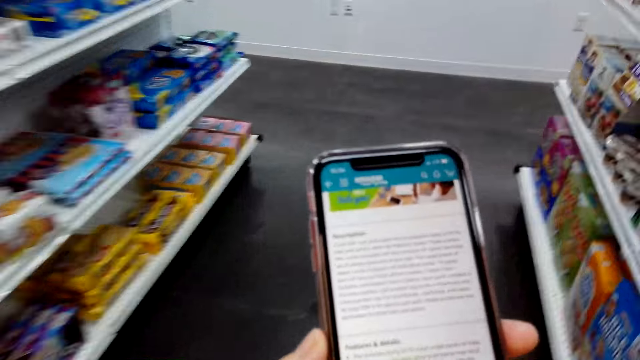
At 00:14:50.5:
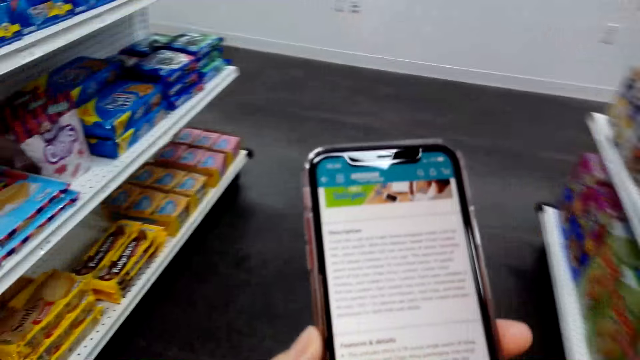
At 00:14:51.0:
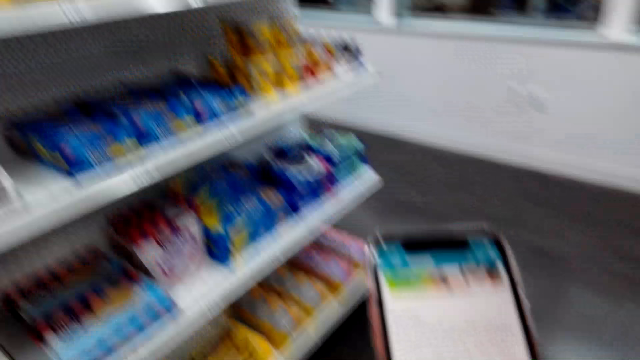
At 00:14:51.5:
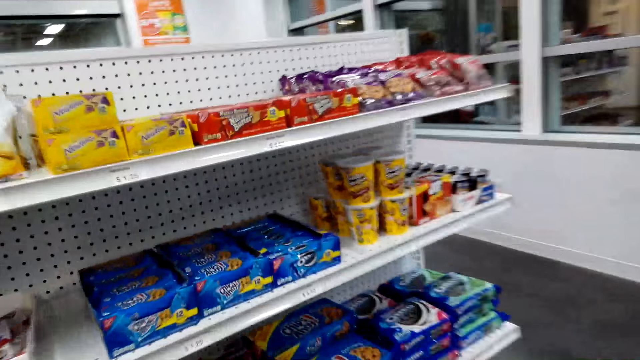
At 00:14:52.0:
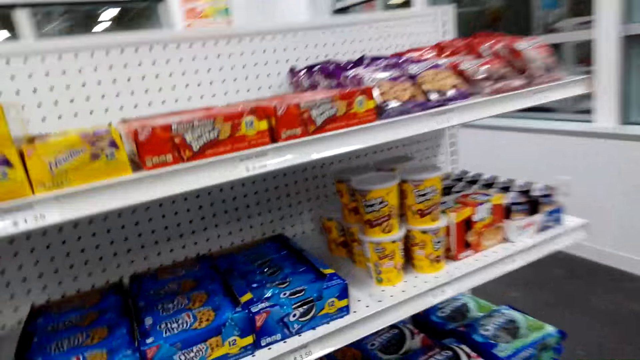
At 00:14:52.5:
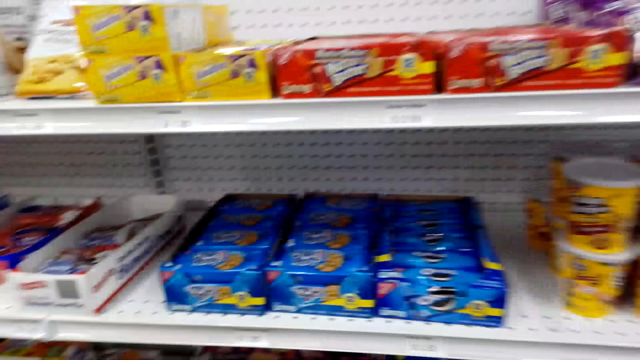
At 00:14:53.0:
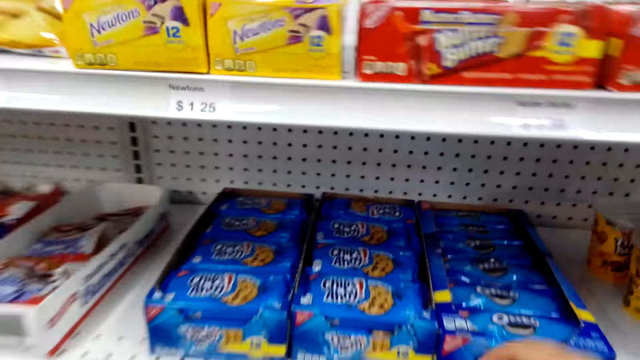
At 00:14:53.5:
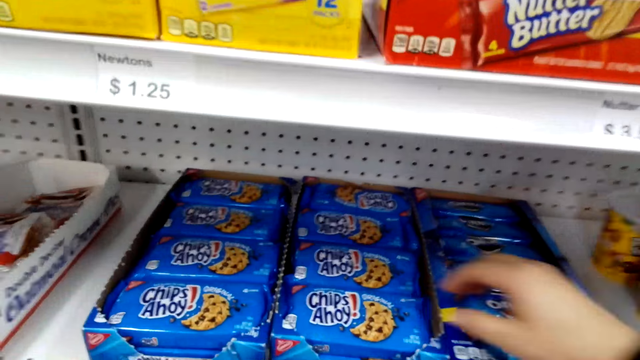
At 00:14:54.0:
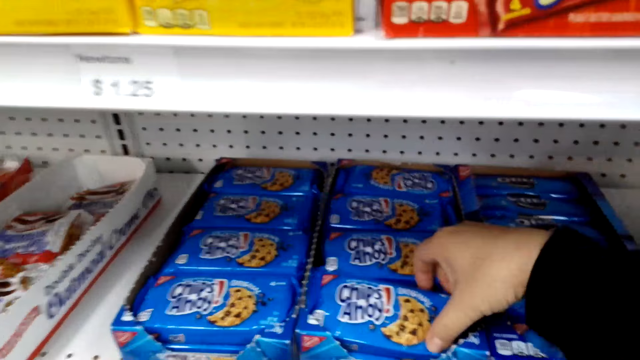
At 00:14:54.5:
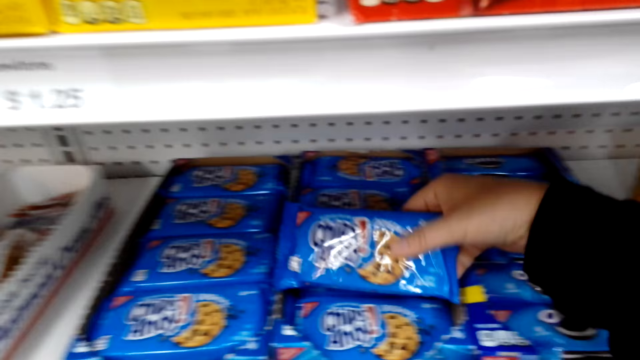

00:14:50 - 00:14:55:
The camera wearer walks at the supermarket. They pick Chips Ahoy from the shelf.

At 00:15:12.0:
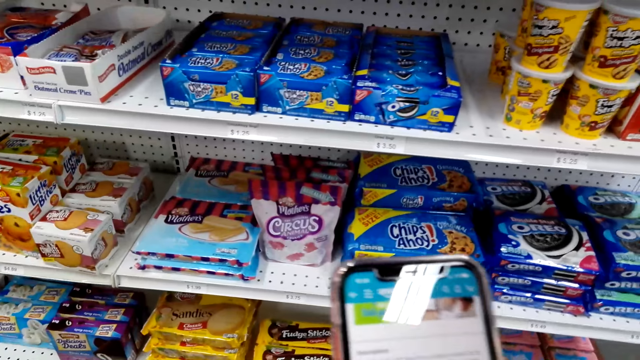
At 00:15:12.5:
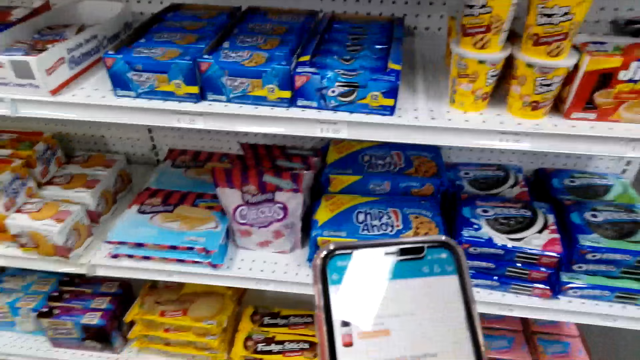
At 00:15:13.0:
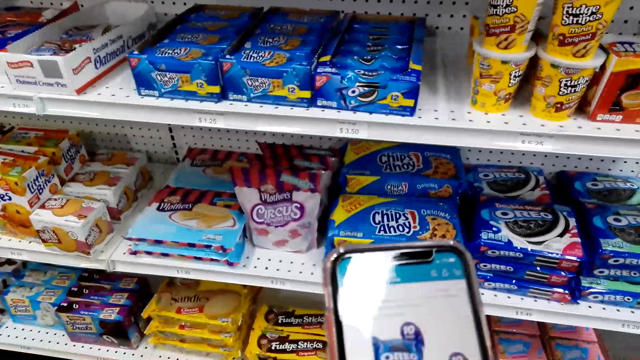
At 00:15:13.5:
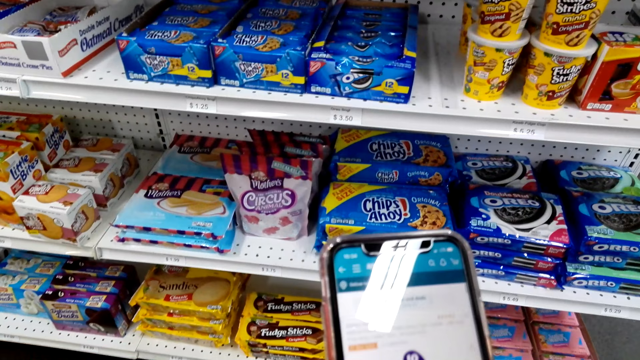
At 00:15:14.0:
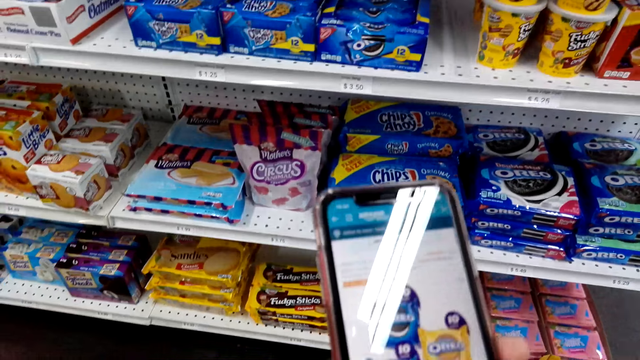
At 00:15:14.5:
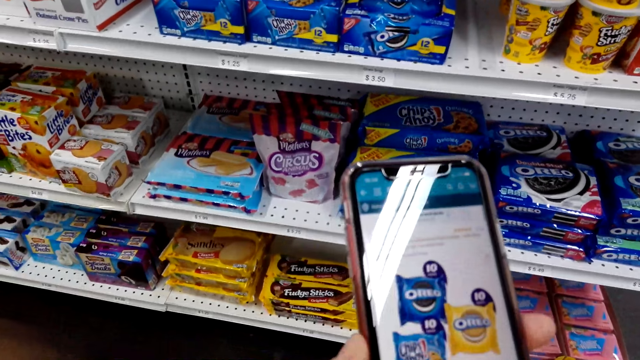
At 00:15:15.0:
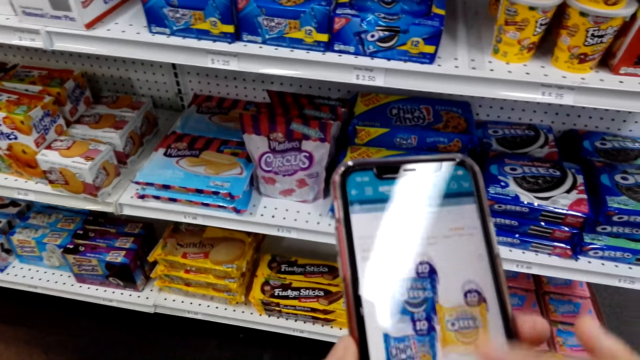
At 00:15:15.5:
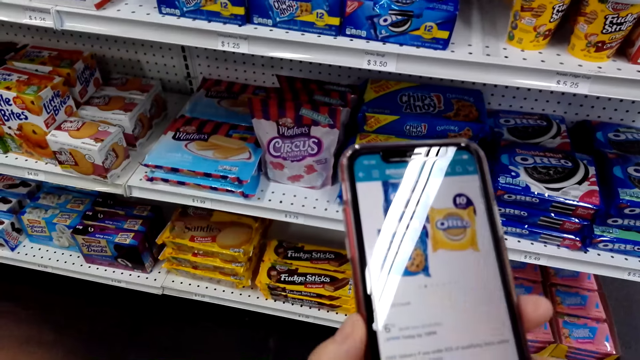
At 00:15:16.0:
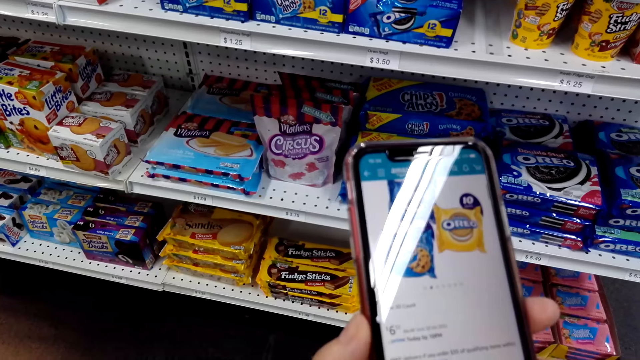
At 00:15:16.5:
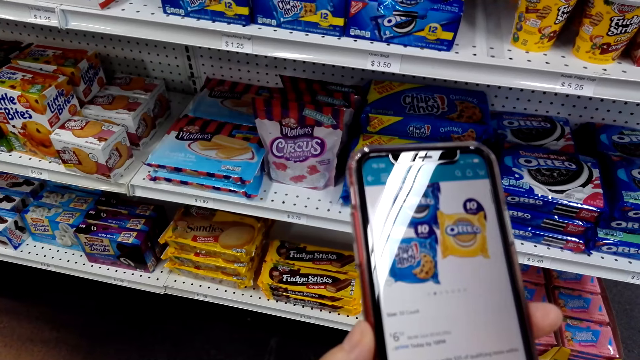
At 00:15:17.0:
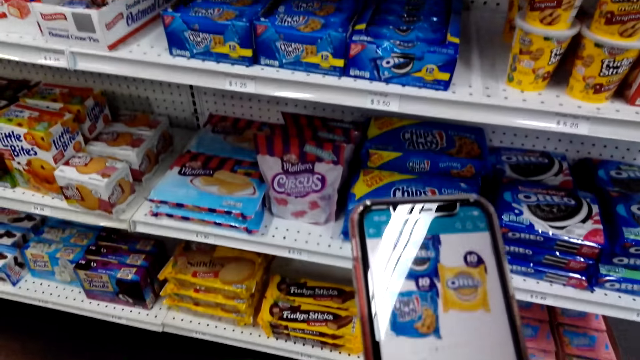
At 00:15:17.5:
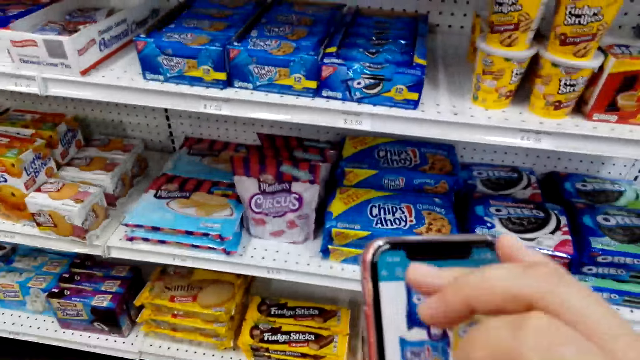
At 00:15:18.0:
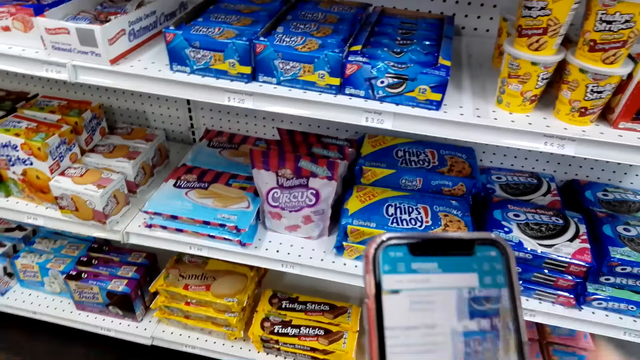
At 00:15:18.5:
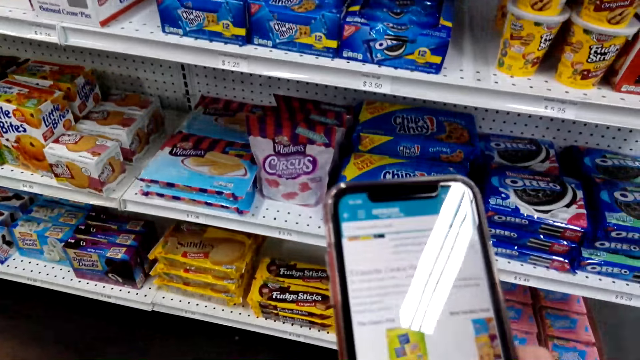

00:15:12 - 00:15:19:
The camera wearer operates the phone.

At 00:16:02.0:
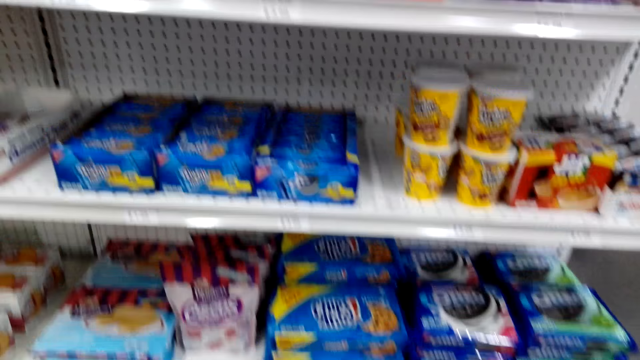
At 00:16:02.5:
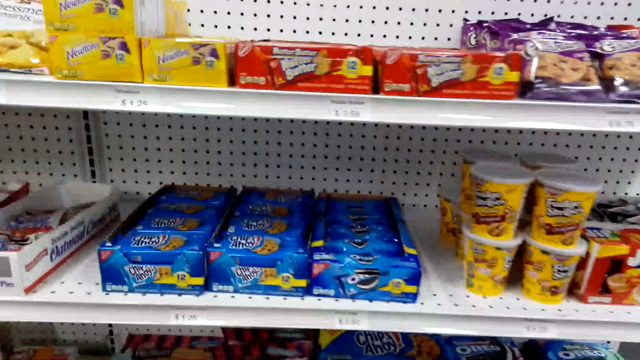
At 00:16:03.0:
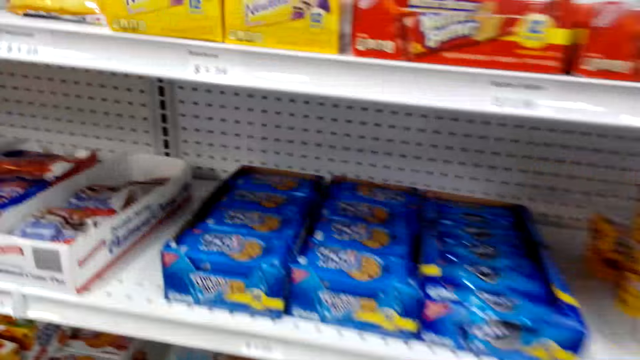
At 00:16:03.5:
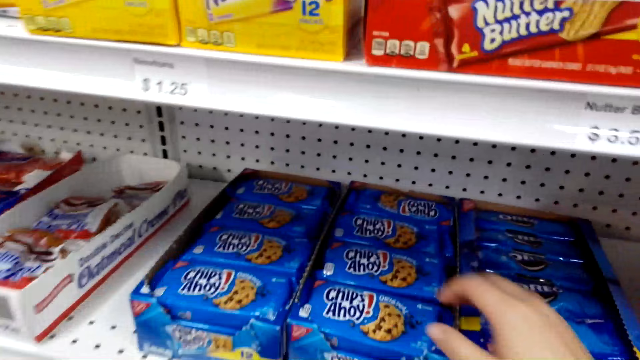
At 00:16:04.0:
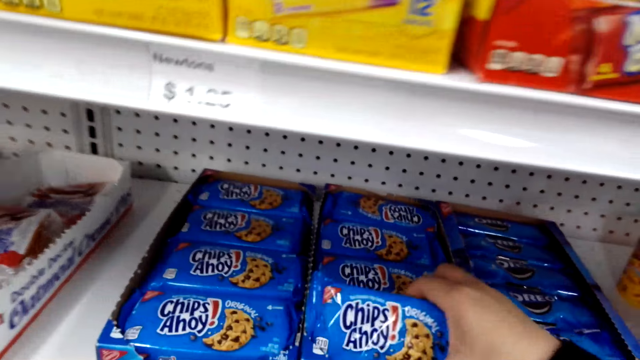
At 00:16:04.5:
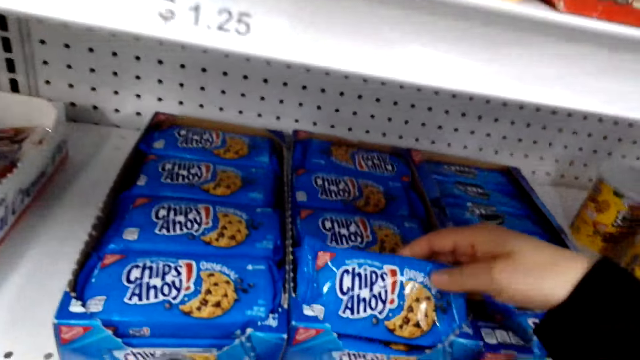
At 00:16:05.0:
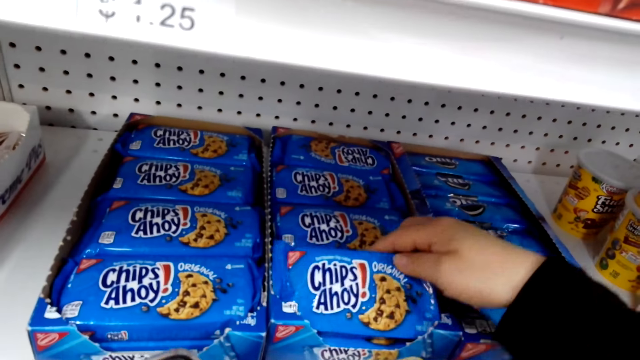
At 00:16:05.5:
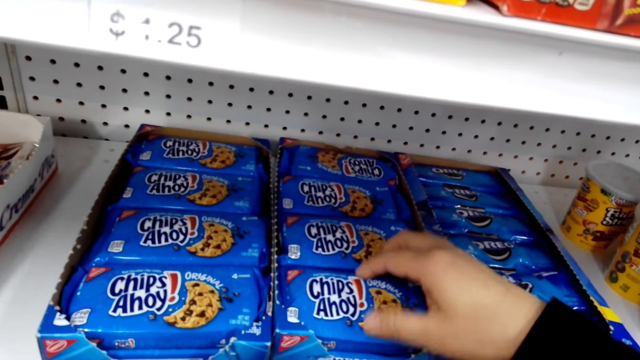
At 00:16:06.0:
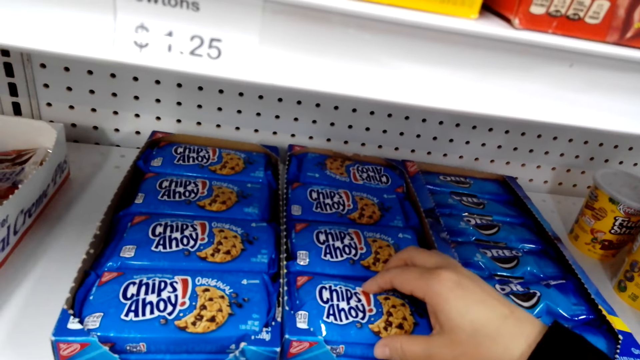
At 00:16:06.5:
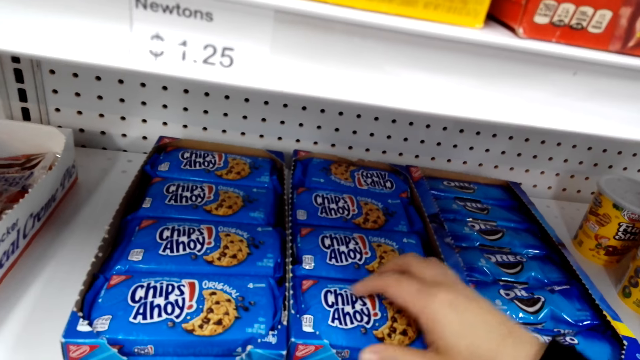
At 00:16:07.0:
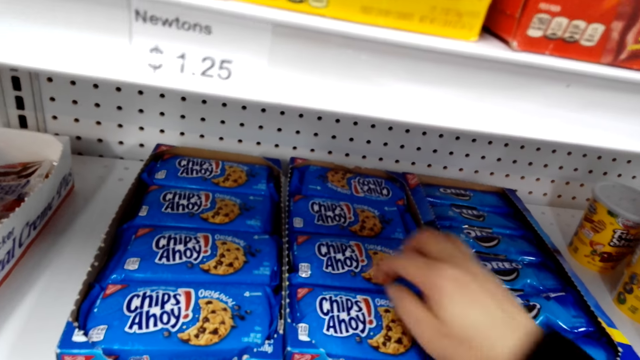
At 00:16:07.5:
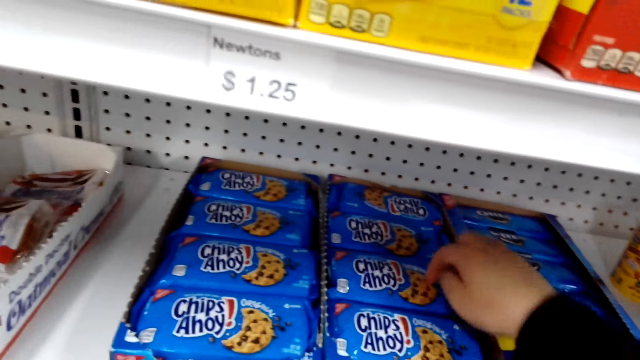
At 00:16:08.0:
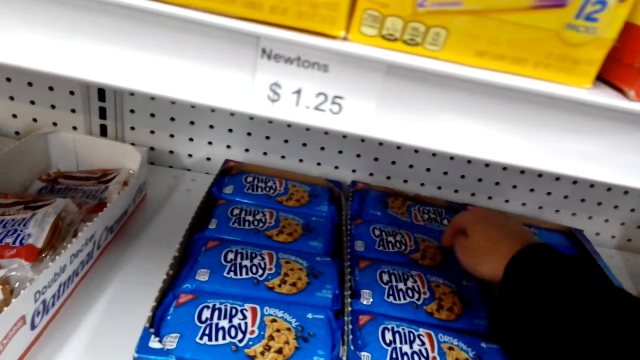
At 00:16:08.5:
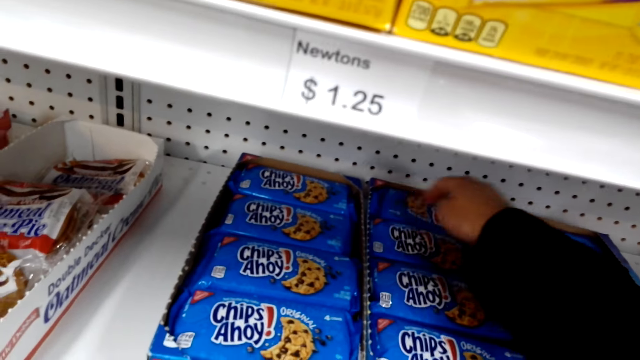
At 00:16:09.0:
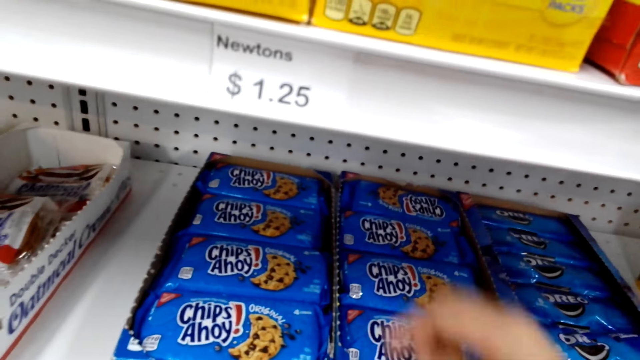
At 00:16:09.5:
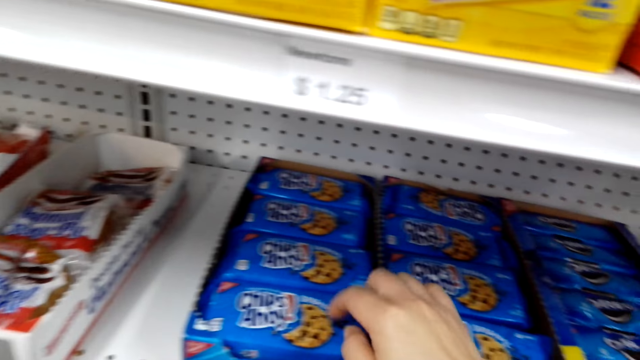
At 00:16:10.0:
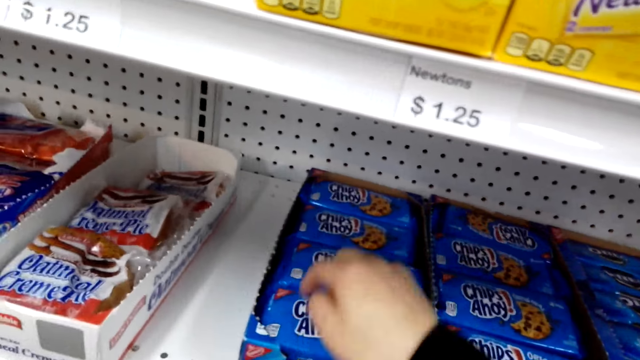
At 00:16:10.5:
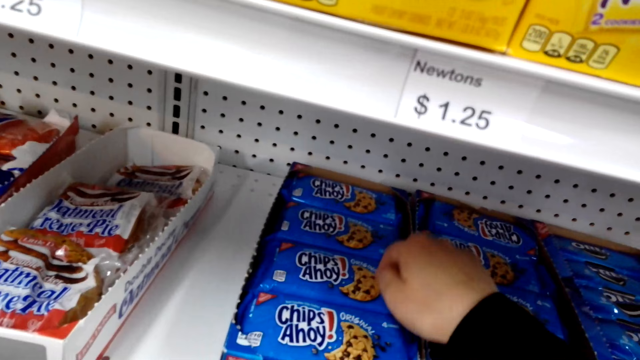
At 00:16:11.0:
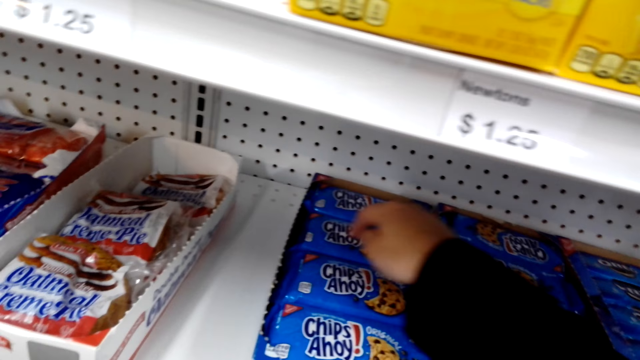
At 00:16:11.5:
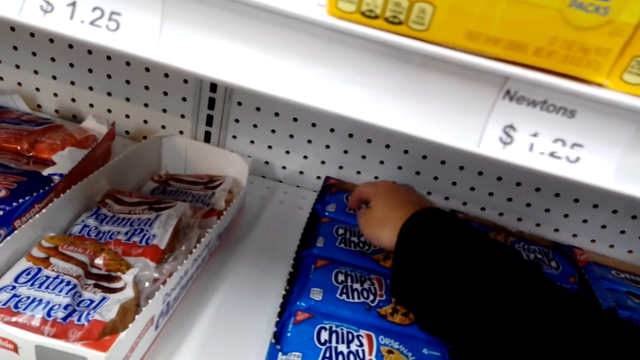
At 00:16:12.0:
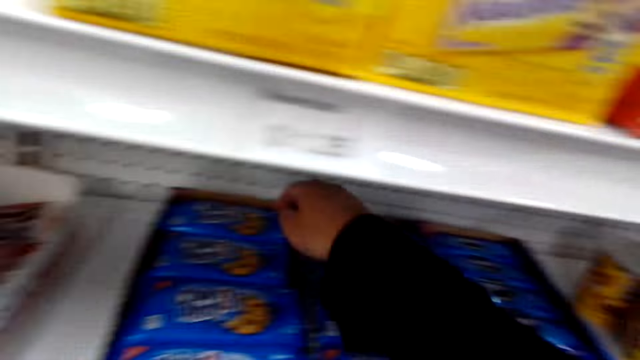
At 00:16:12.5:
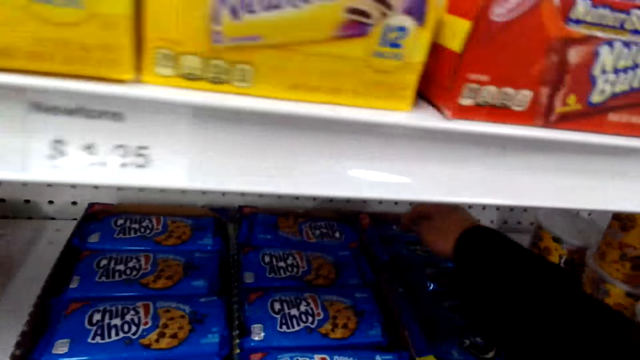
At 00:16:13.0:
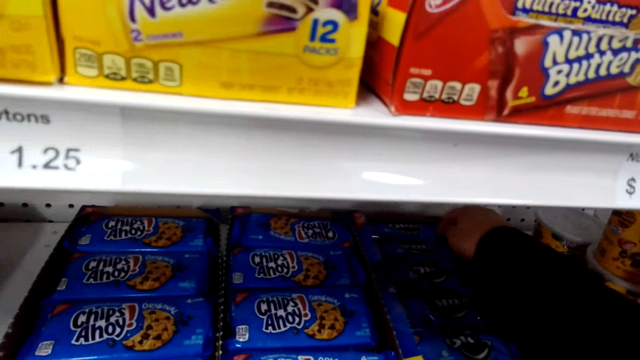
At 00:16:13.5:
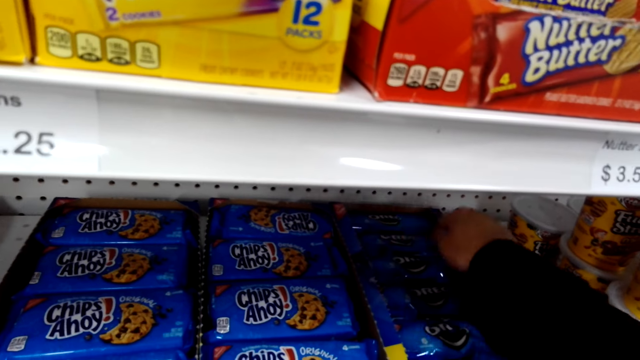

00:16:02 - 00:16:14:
The camera wearer picks Chips Ahoy from the shelf. They count the Chips Ahoy on the shelf.
